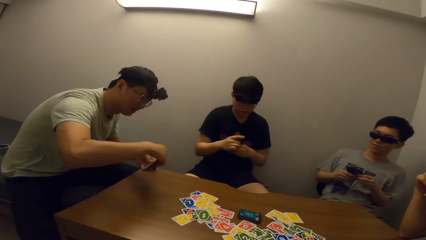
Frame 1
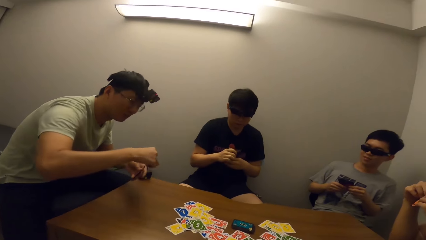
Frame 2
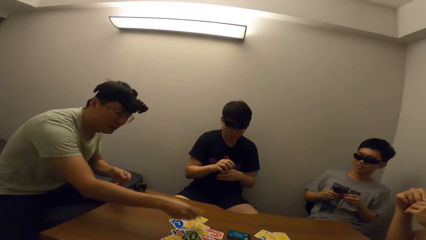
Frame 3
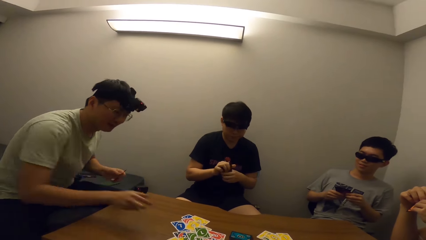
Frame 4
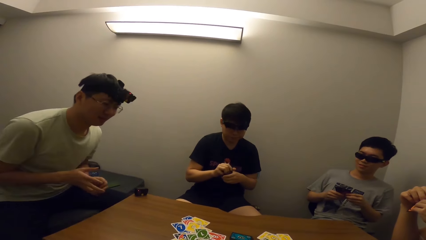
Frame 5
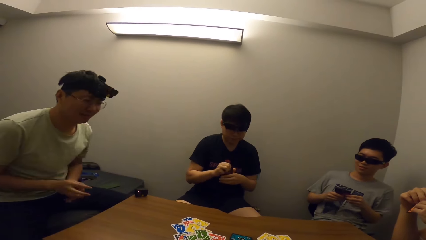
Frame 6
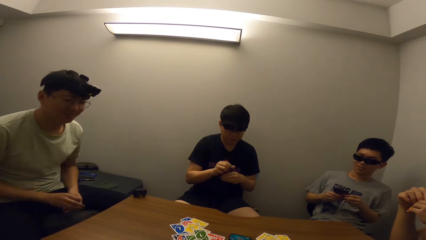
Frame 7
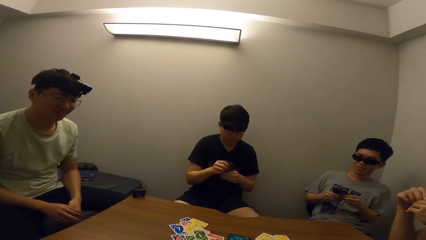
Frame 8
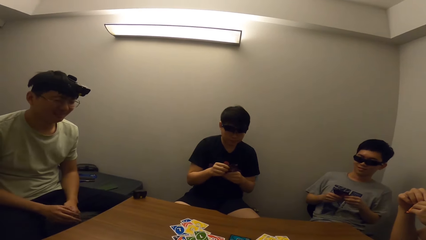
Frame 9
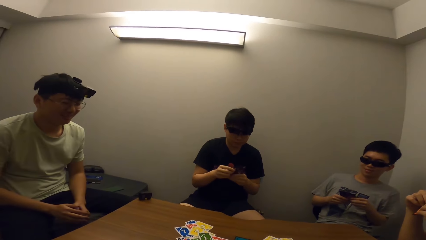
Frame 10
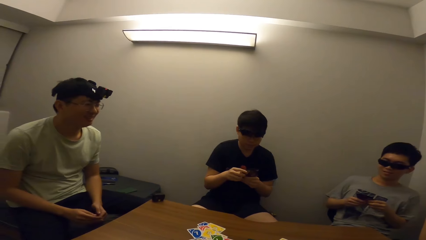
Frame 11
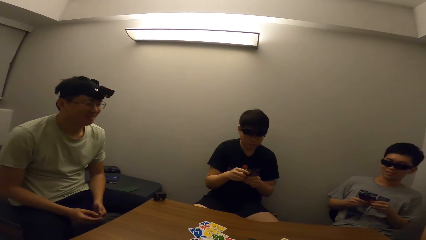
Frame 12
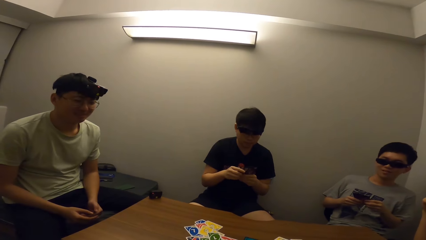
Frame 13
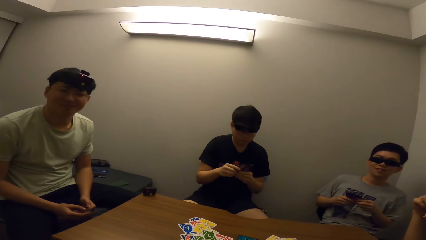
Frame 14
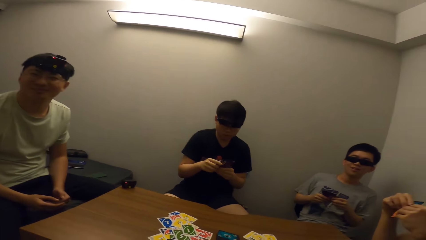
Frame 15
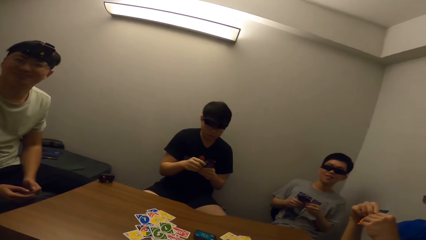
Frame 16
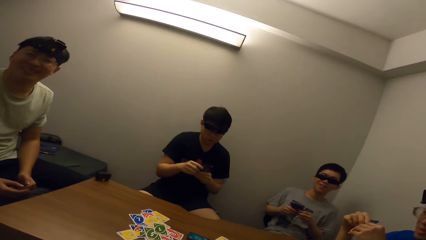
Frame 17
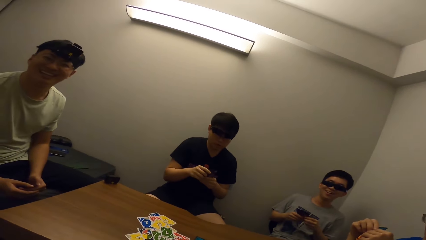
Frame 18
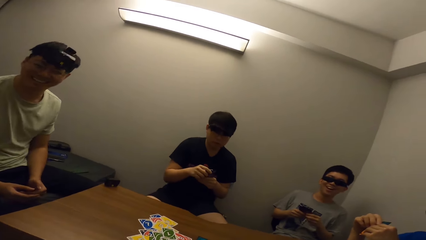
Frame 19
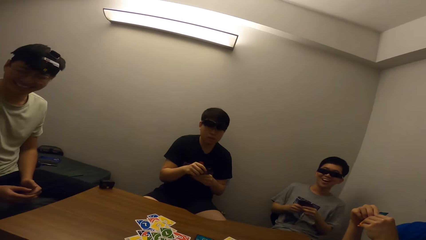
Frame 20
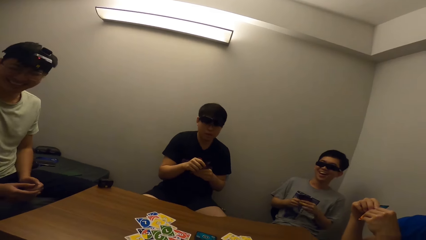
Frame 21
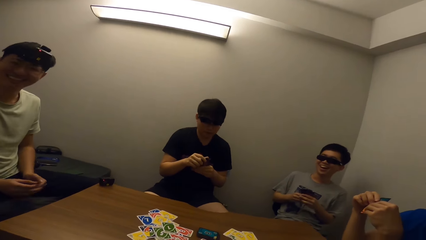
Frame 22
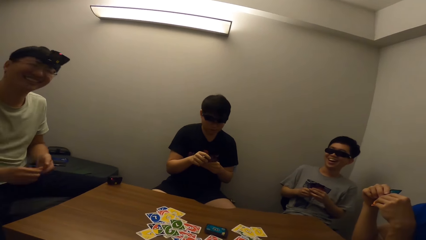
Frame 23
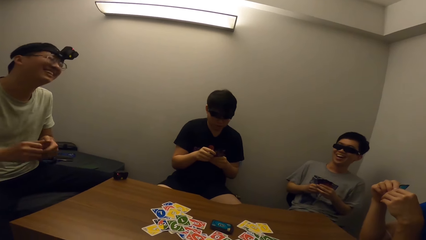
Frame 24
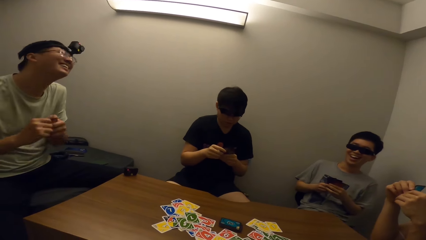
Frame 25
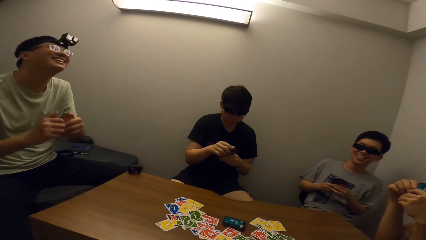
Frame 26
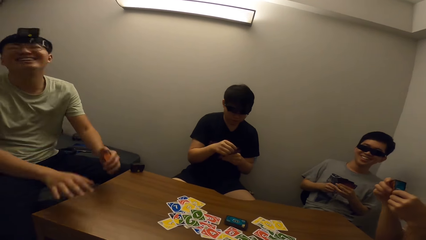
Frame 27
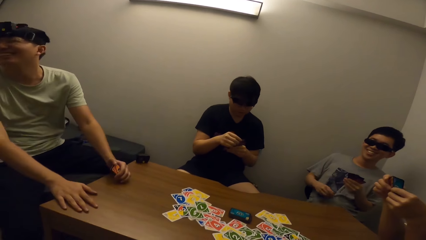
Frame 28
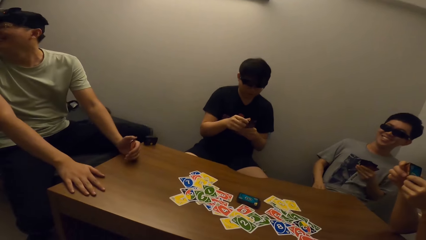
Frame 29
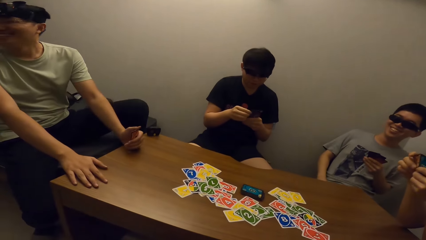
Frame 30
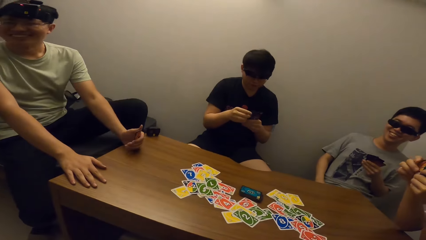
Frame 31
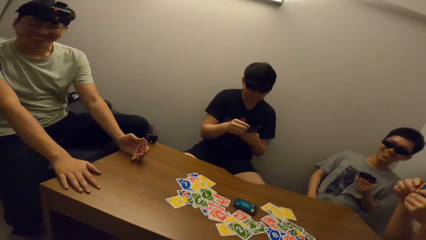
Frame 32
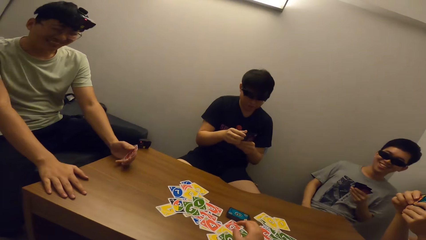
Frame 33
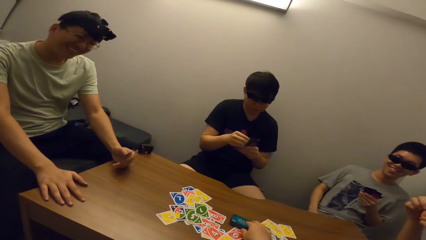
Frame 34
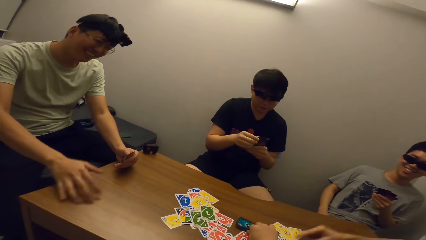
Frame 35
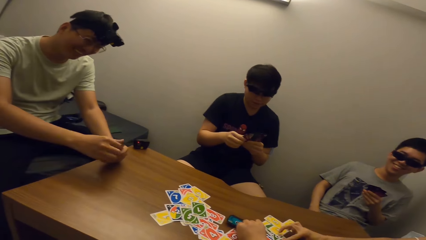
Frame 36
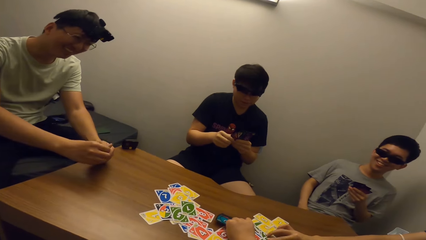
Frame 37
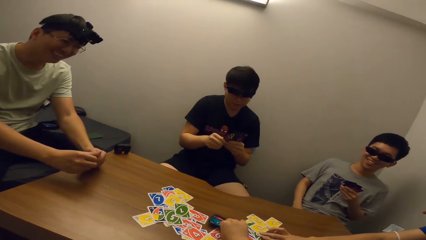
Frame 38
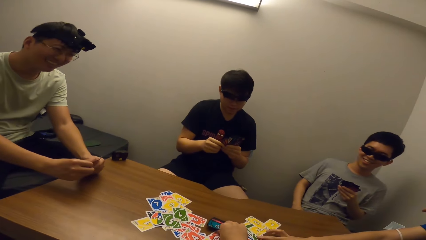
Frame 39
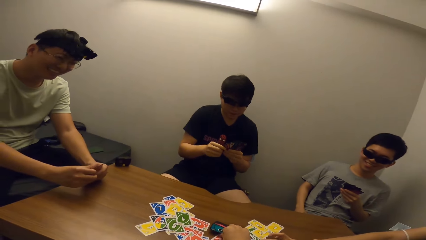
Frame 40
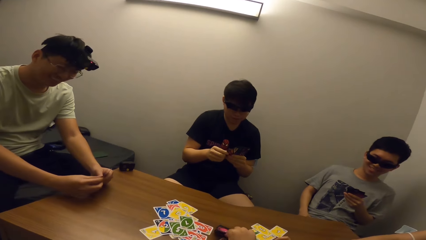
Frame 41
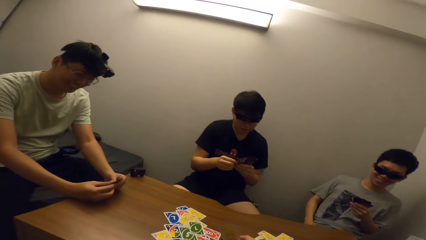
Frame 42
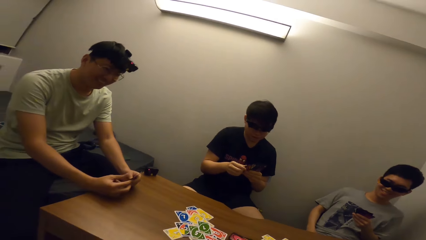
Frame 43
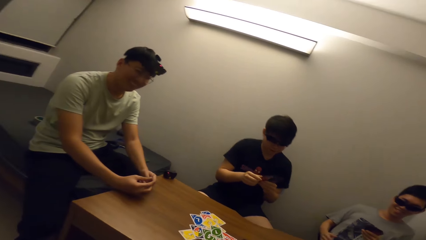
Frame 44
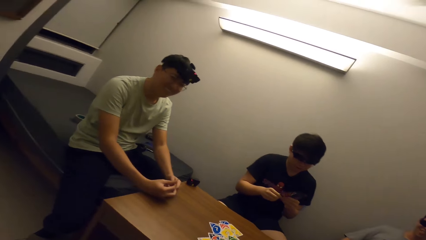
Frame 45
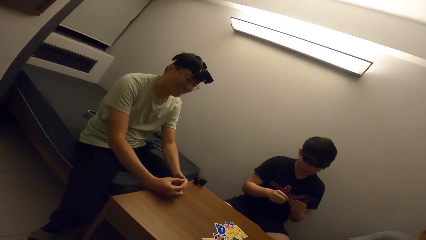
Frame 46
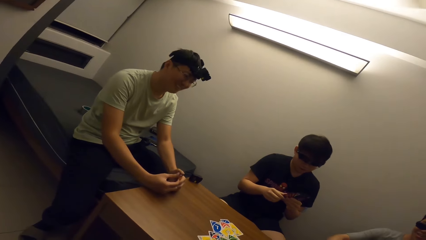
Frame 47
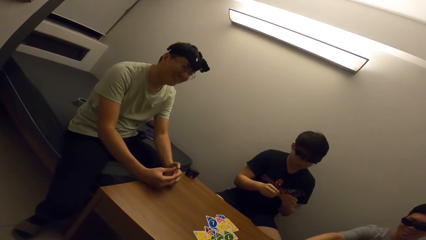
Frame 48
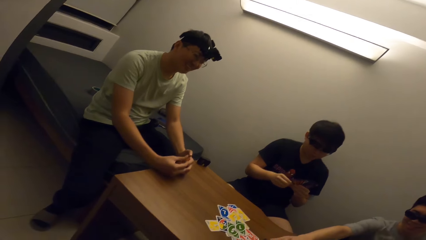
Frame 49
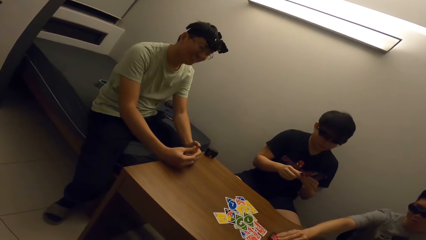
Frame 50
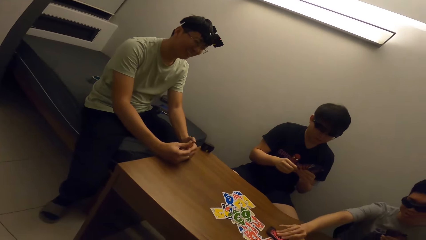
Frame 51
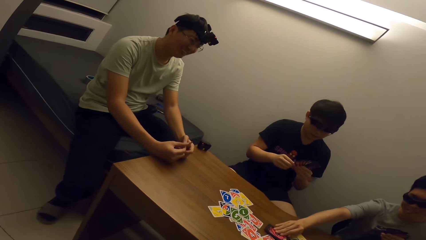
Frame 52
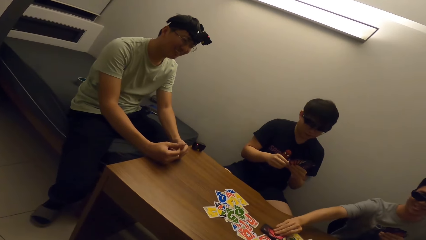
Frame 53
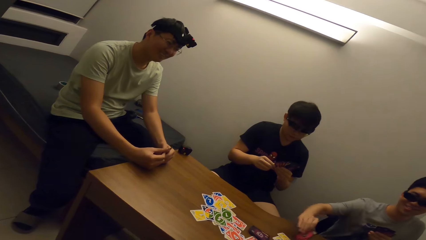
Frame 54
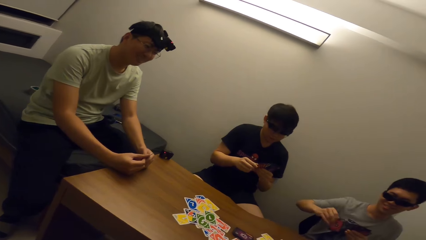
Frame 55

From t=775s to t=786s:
A man places a card on the table. The man laughs. A boy laughs. The camera wearer picks a card. Another man places a card on the table.

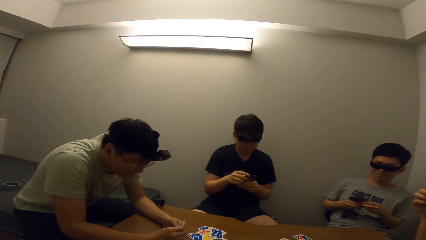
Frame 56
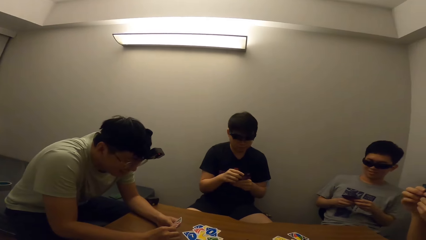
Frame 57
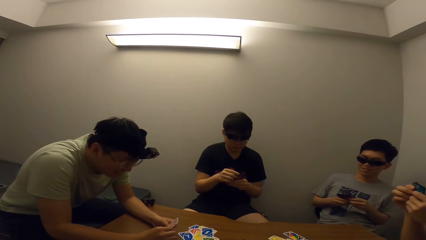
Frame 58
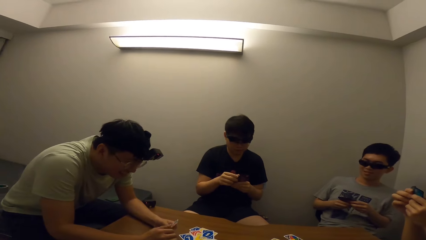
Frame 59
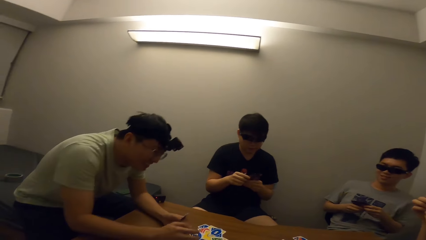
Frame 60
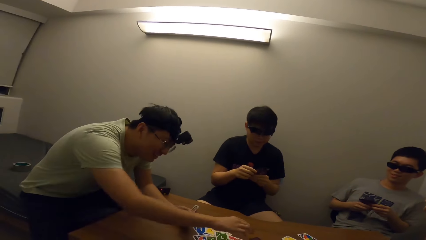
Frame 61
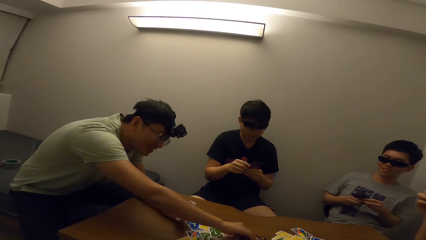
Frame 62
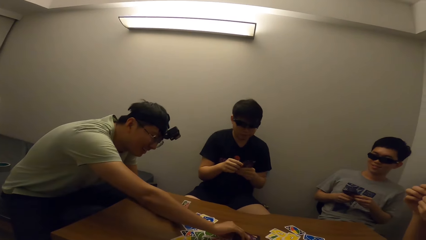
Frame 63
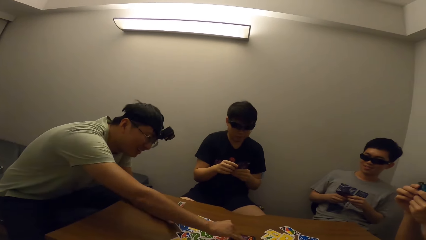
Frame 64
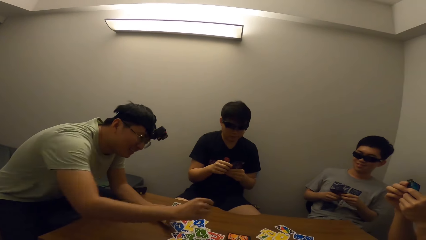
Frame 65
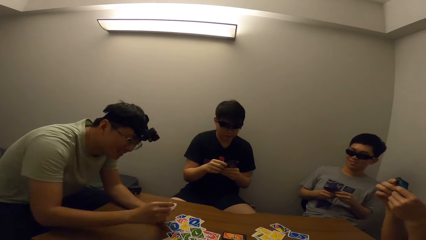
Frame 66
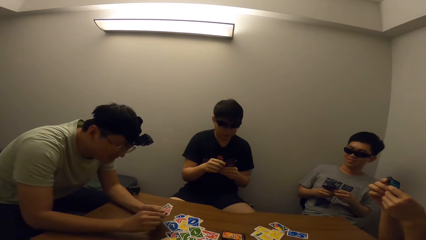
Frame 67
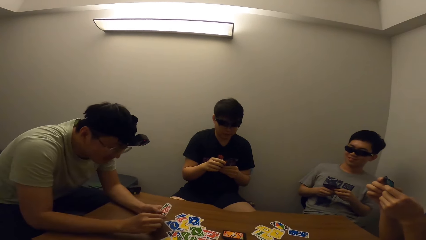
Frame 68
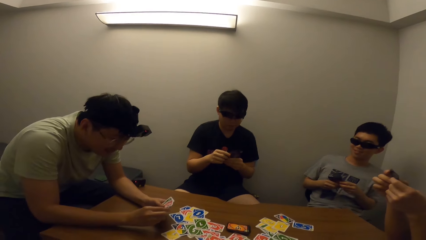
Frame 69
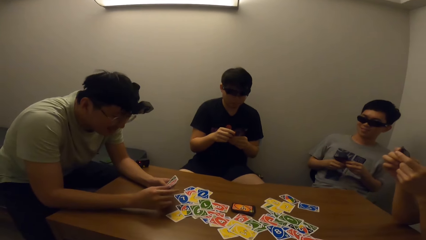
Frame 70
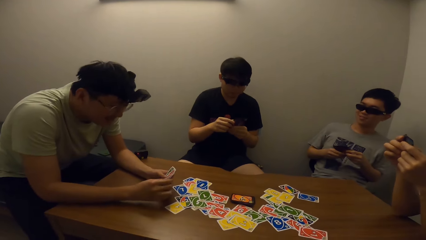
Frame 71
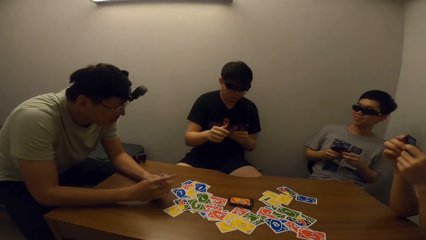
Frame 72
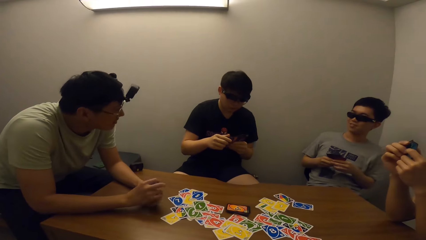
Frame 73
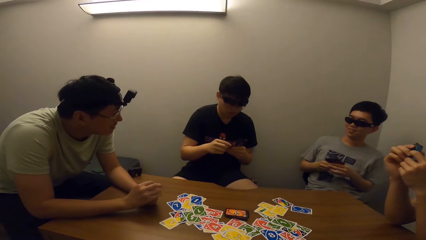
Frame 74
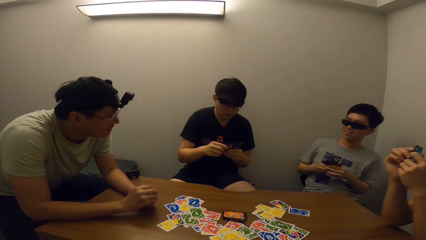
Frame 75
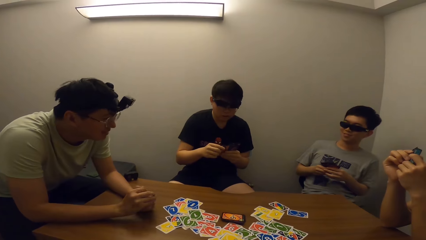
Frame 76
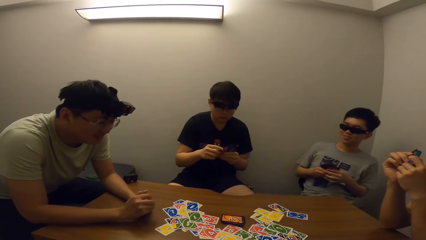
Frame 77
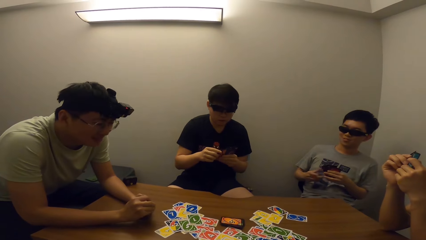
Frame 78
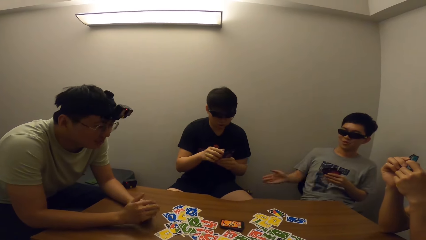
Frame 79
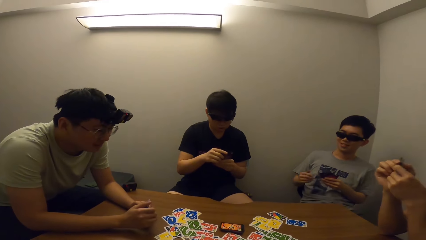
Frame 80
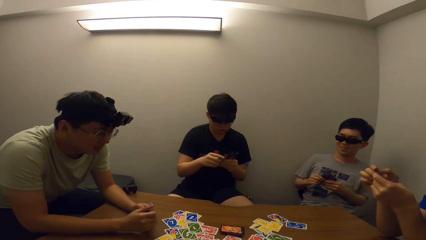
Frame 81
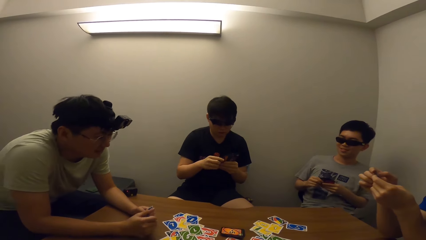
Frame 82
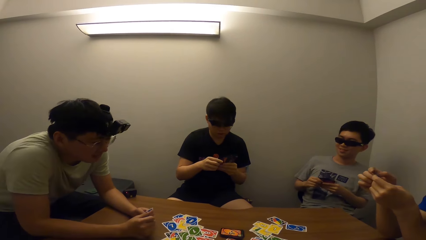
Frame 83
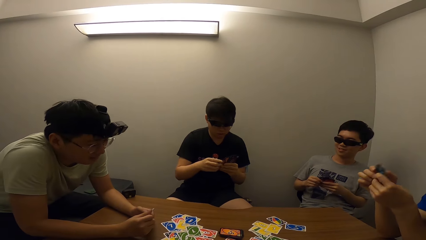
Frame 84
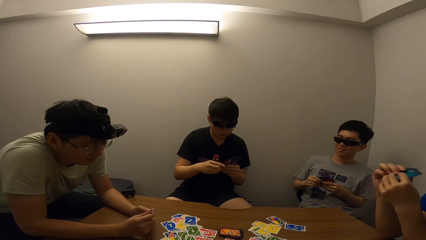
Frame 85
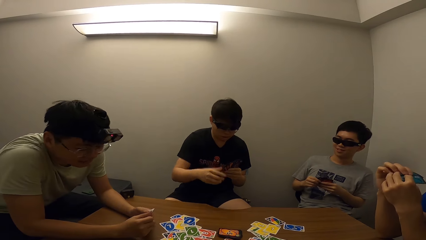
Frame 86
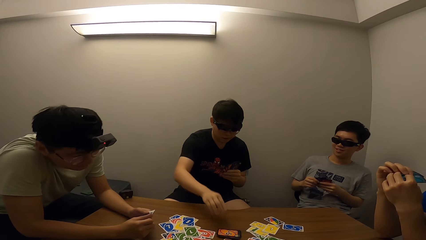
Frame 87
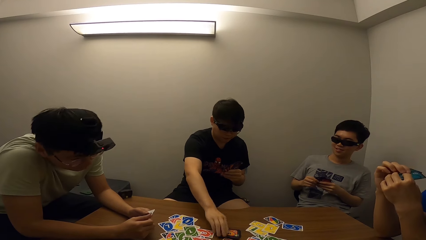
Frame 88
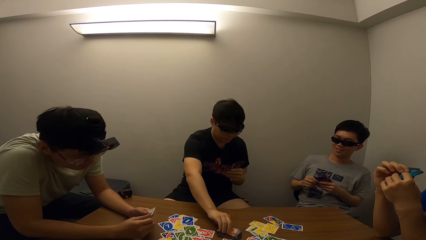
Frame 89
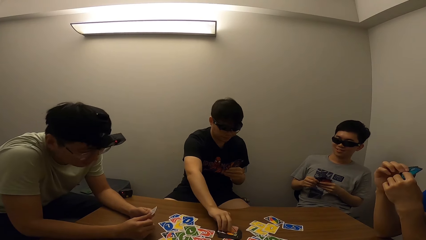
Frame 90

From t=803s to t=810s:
A man picks a card from the deck.
